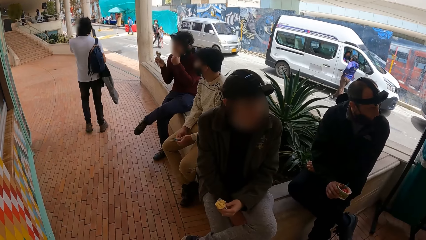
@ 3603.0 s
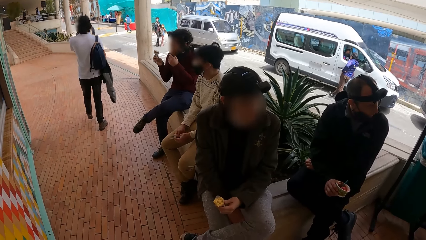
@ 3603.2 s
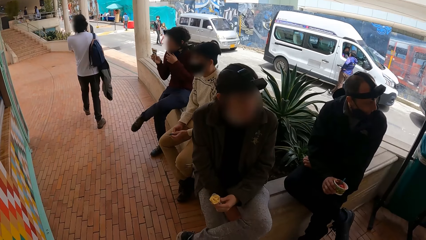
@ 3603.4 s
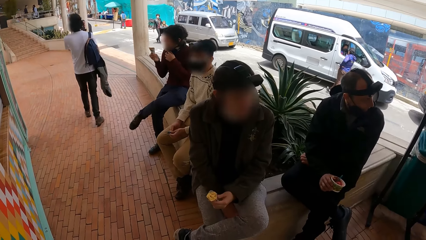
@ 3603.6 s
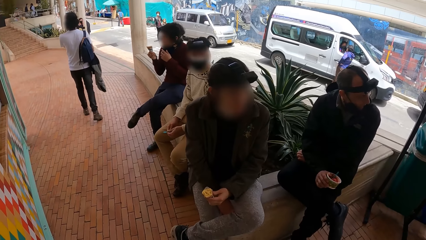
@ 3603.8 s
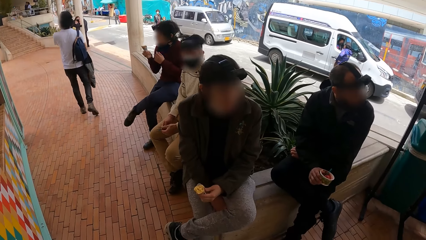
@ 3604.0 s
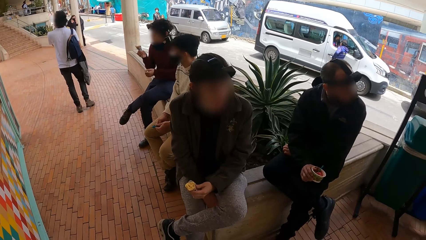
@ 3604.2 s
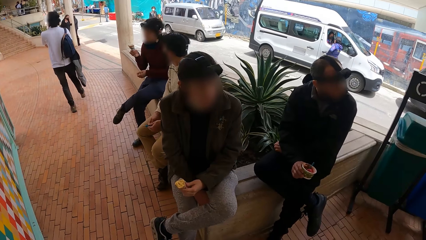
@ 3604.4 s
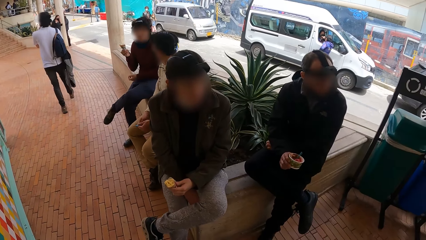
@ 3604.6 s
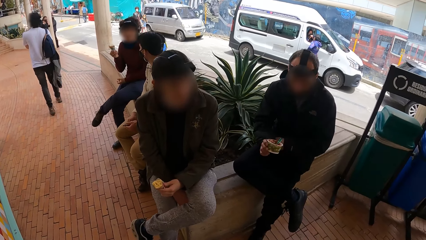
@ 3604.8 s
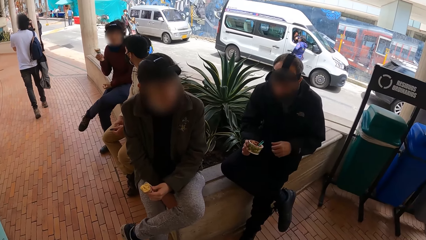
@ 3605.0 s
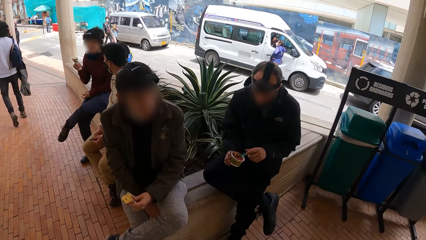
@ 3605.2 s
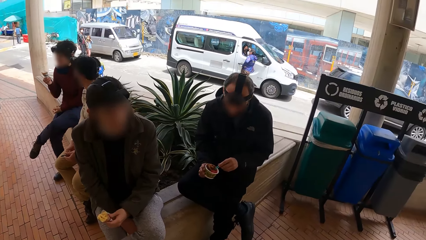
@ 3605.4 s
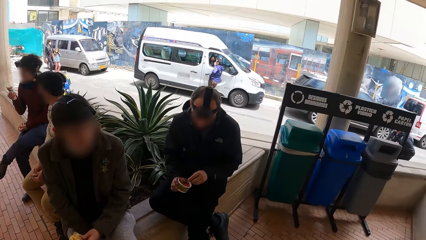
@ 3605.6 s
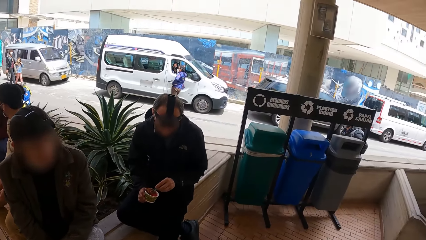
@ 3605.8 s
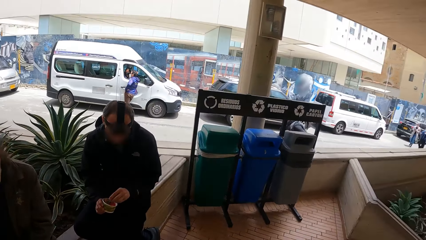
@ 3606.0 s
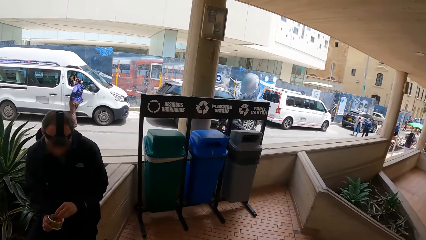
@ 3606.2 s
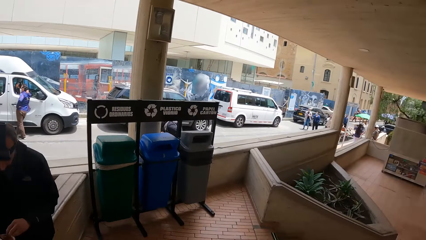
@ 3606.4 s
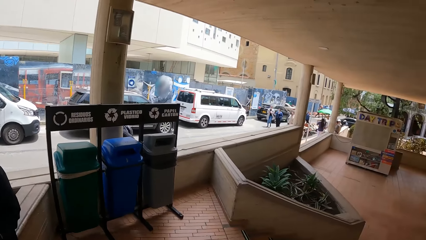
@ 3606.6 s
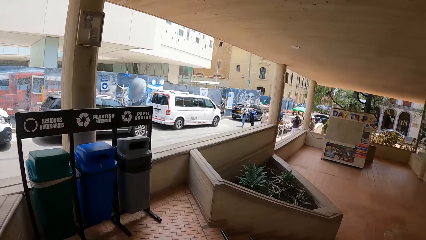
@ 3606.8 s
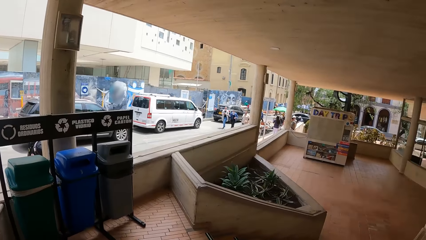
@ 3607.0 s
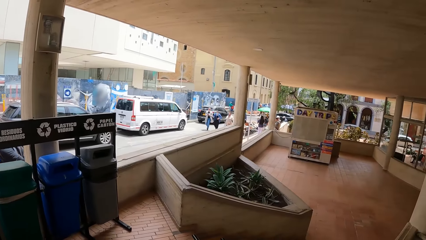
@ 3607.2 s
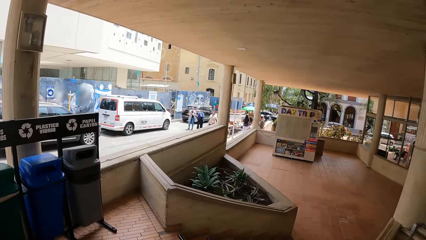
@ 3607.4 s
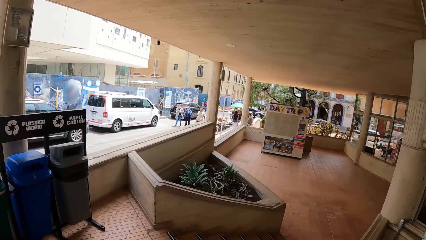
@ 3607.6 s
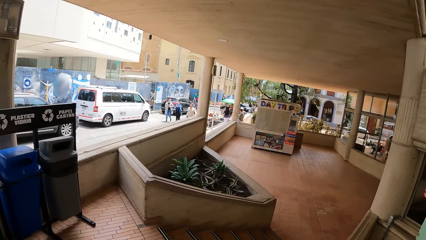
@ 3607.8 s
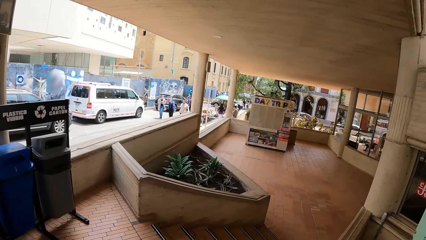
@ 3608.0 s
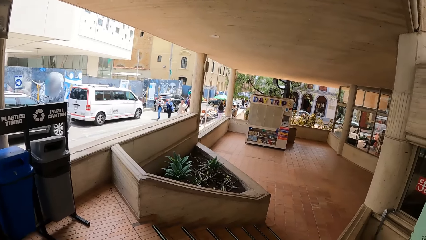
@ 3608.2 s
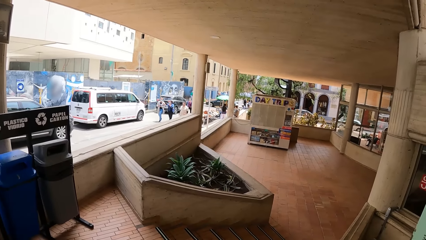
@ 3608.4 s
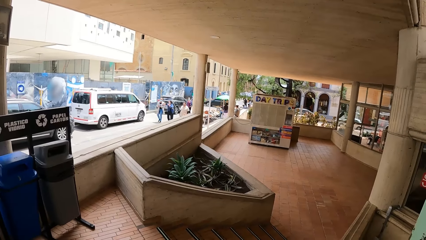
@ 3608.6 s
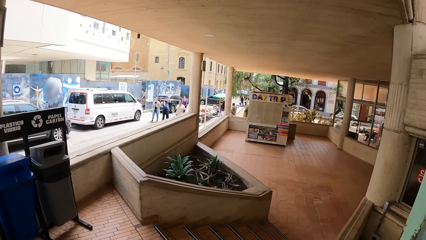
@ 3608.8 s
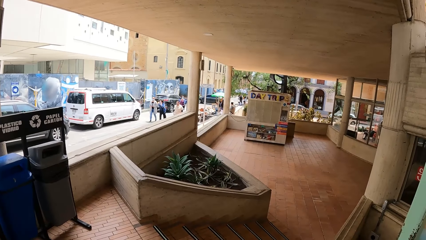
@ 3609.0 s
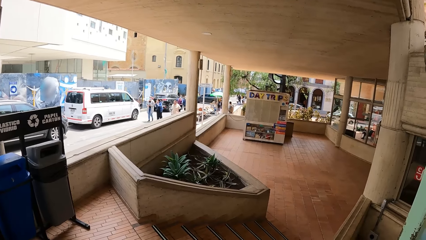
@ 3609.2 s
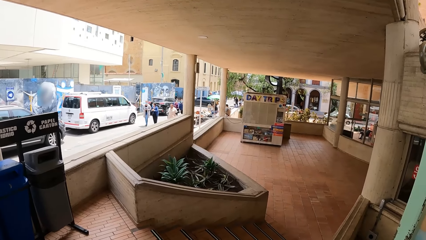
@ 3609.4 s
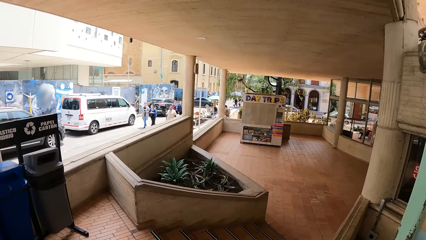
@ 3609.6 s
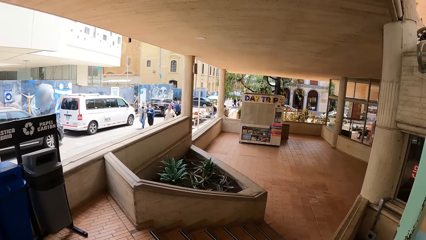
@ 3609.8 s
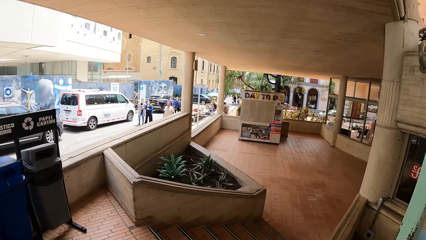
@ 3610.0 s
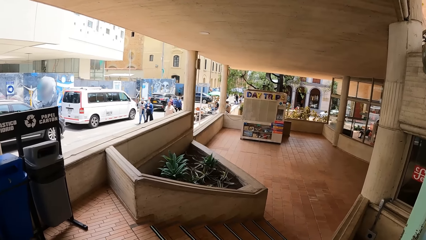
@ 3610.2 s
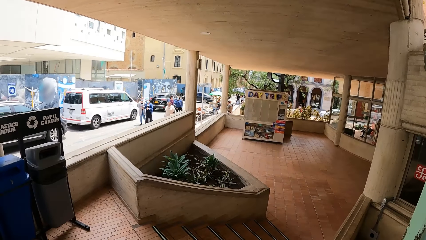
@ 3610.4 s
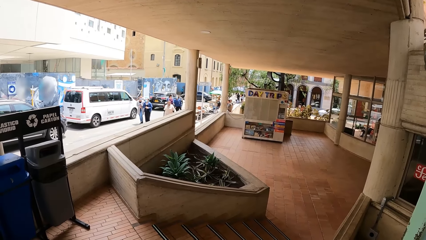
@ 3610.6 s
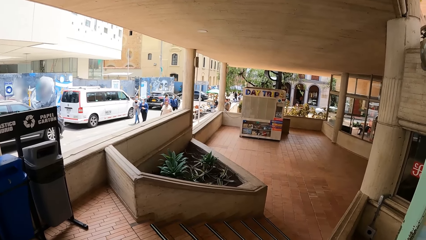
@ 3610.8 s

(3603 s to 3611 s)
The man picks the spoon from the cup in his right hand with his left hand.

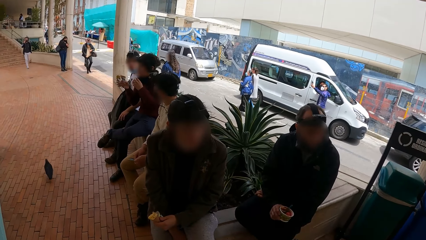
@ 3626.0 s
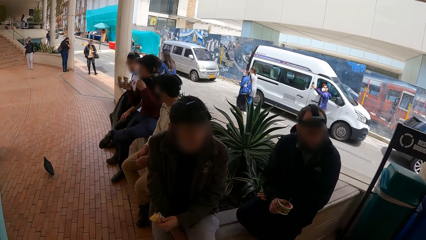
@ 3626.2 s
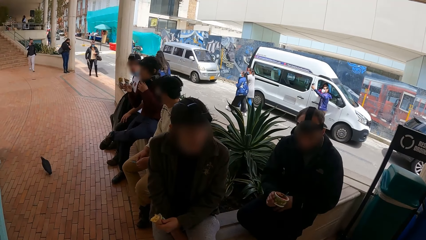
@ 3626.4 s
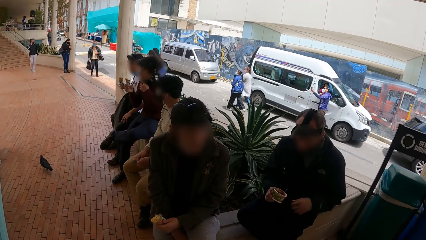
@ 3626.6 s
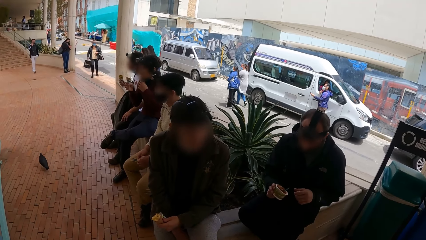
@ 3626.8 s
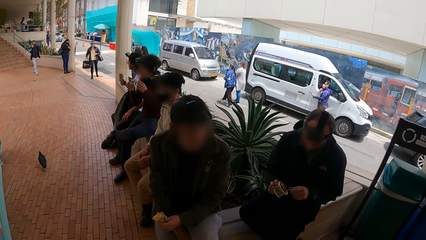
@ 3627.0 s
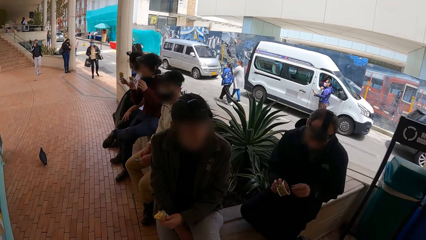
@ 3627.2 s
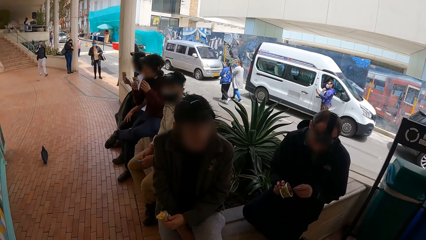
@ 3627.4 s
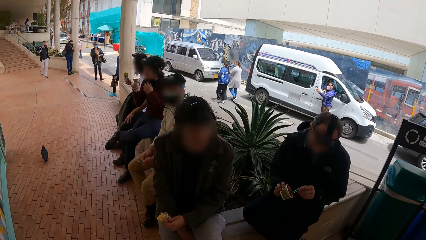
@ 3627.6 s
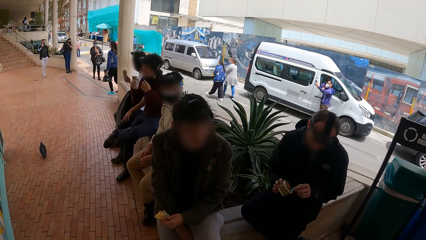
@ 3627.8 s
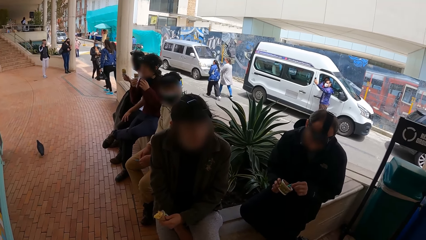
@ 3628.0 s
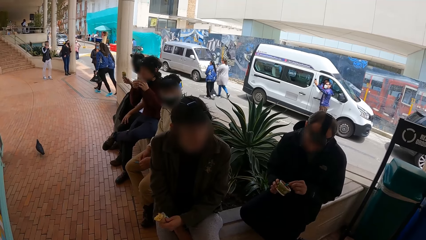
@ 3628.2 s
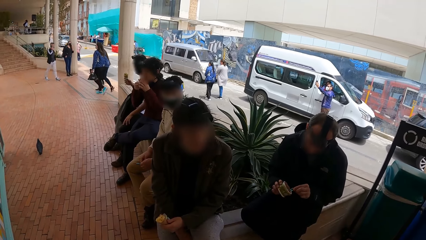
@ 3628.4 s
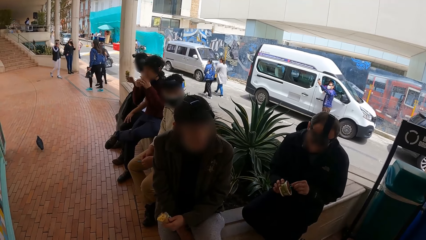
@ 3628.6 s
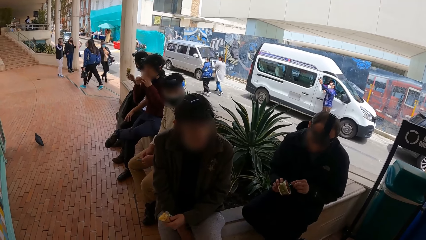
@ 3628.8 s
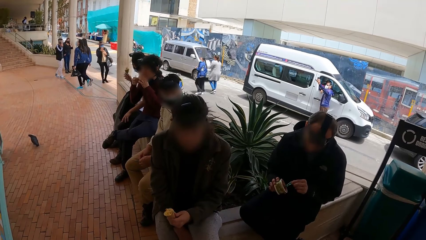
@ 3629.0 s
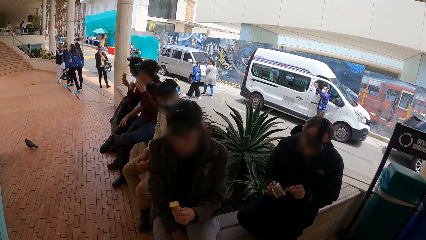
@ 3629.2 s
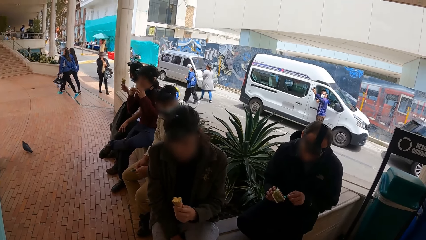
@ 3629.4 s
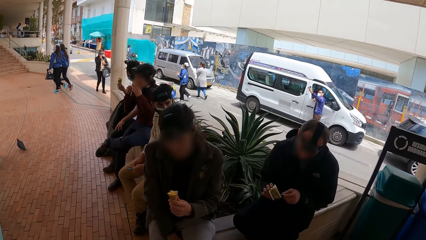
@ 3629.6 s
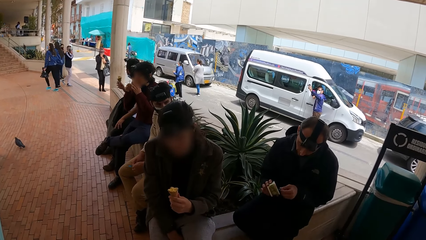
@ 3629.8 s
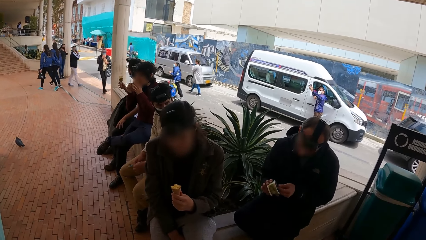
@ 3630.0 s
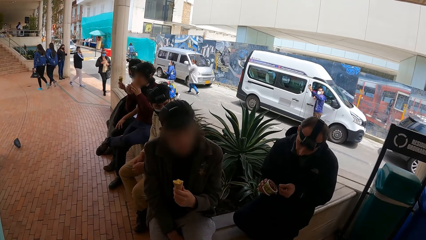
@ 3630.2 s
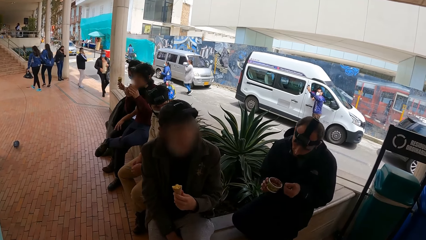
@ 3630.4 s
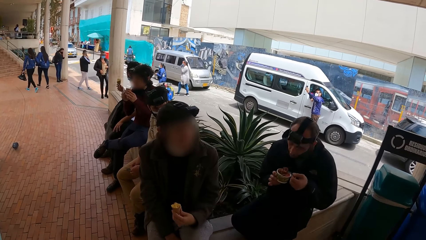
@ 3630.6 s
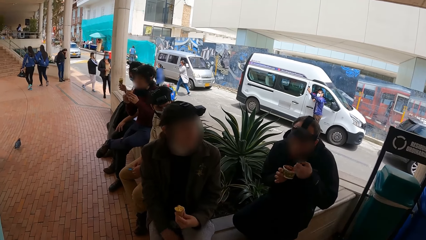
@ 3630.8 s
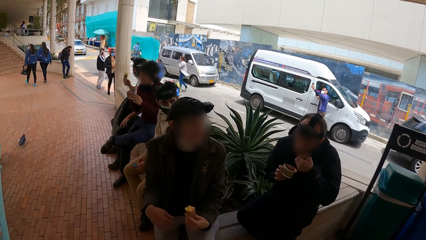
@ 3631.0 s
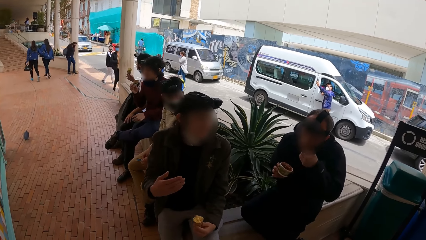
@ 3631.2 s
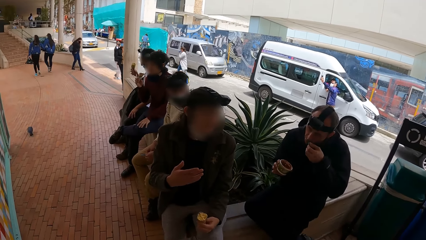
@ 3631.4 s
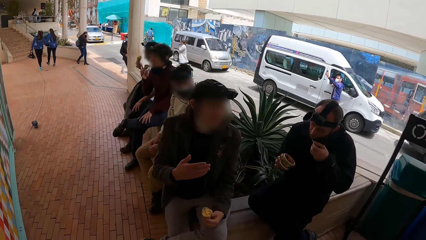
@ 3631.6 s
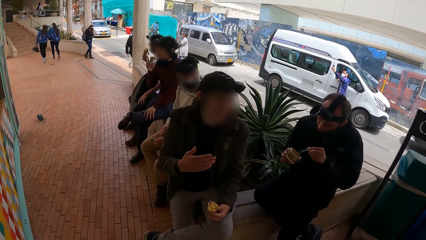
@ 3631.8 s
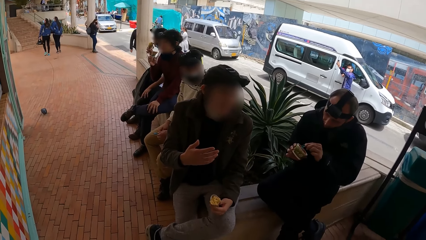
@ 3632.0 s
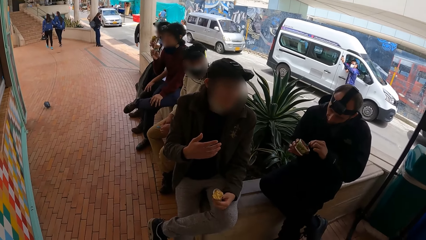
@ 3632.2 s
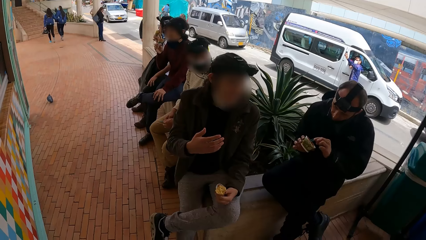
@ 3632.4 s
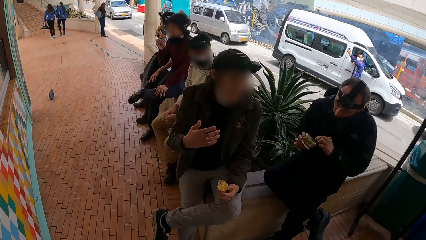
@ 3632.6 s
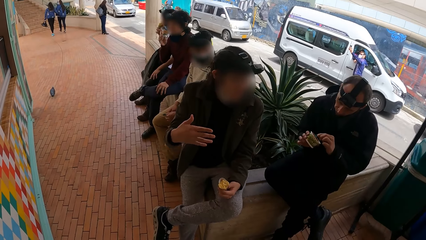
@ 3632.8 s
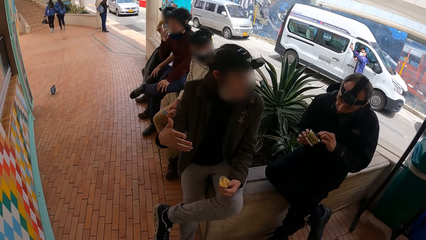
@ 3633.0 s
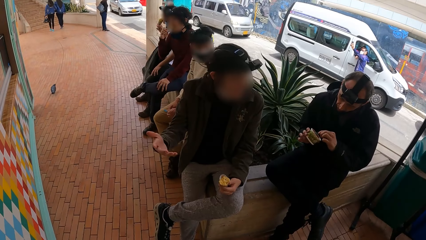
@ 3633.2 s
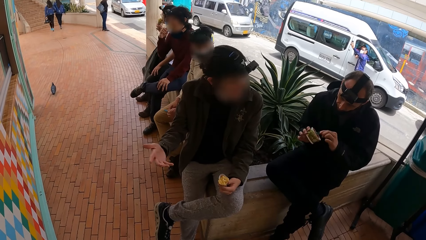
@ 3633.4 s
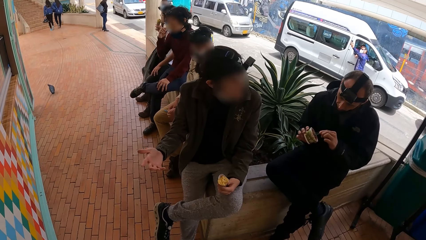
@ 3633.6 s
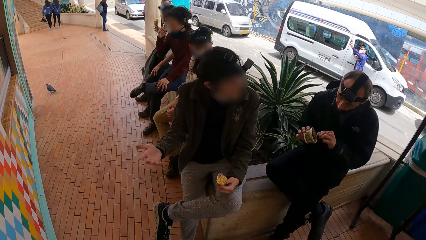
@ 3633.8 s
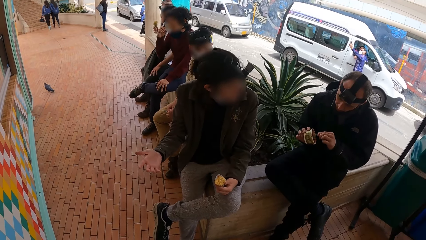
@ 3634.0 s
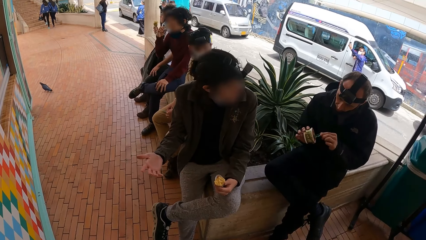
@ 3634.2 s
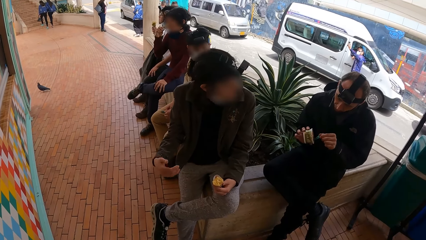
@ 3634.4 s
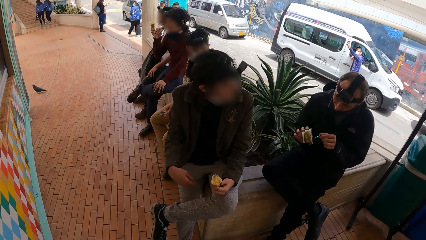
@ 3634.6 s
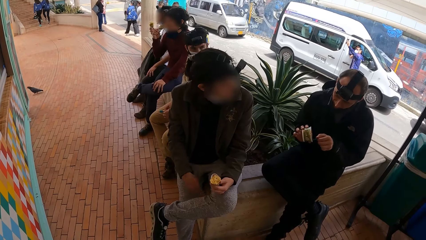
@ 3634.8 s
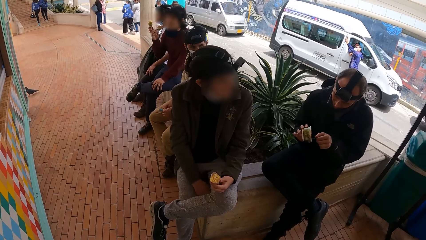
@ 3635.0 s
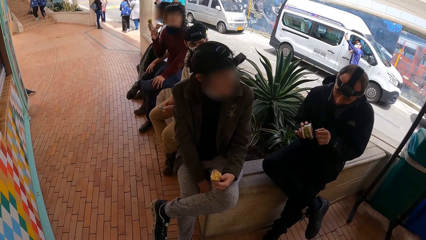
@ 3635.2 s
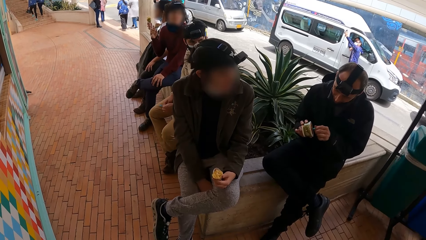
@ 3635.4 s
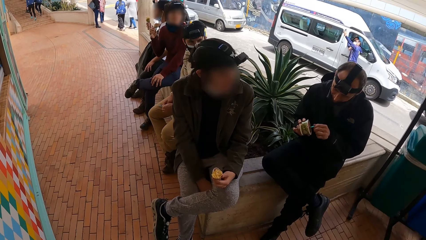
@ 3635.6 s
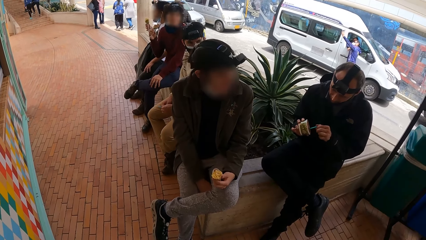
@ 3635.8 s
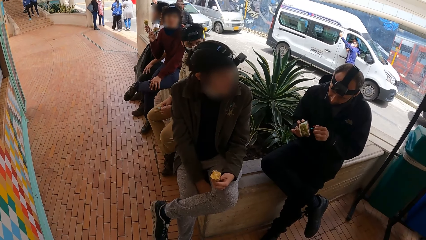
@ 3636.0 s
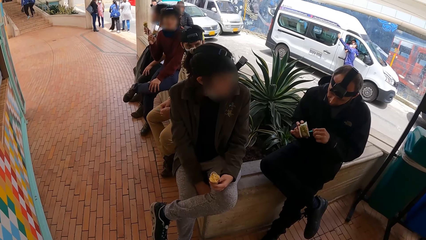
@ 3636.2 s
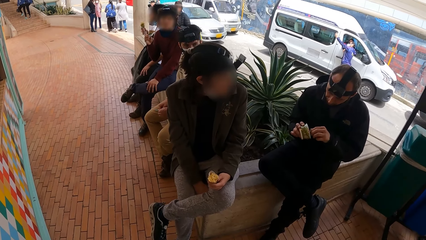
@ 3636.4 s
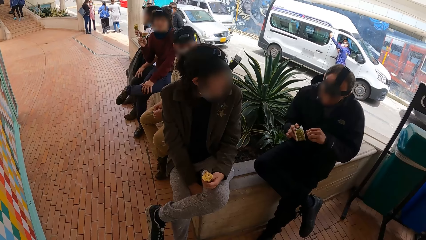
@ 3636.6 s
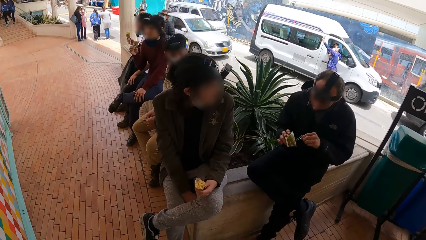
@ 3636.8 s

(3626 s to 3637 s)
The man picks the spoon from the cup in his right hand with his left hand. The man scoops ice-cream from the cup with the spoon in his left hand. The man licks the ice-cream with the spoon in his left hand. The man scoops ice-cream from the cup with the spoon in his left hand.
